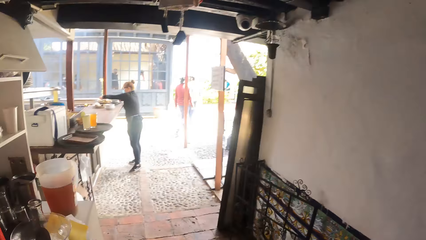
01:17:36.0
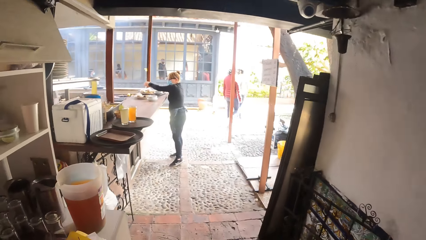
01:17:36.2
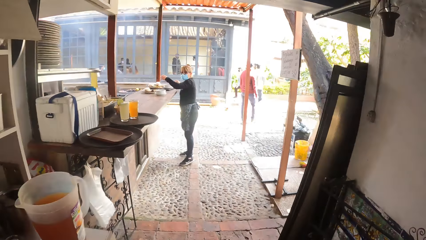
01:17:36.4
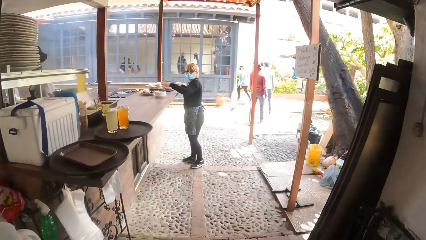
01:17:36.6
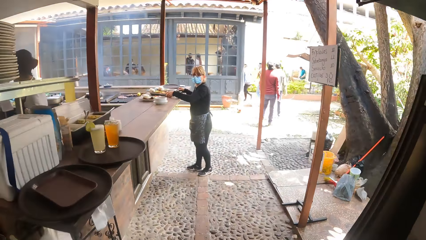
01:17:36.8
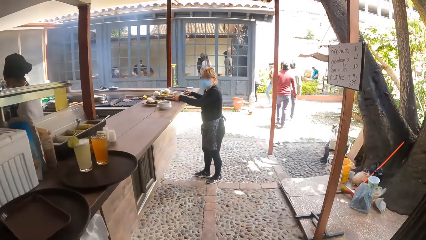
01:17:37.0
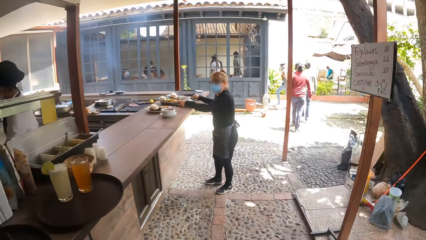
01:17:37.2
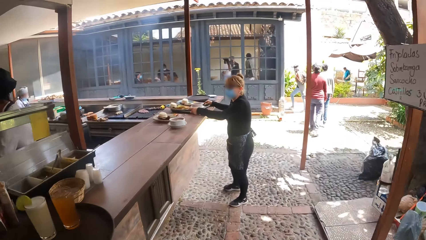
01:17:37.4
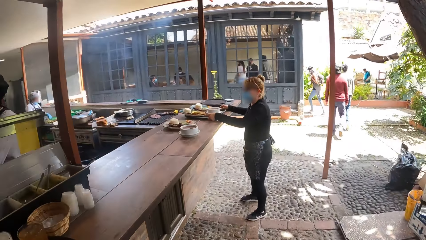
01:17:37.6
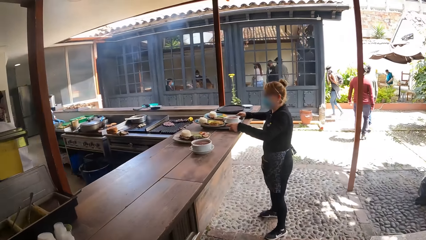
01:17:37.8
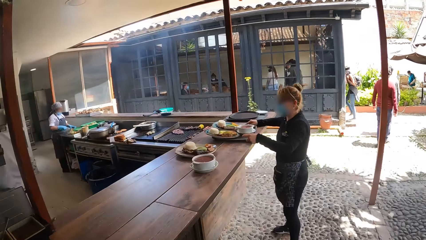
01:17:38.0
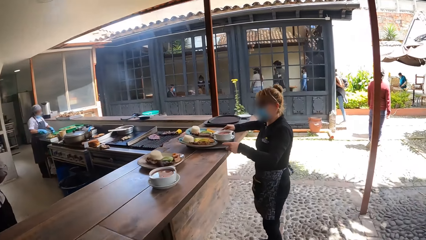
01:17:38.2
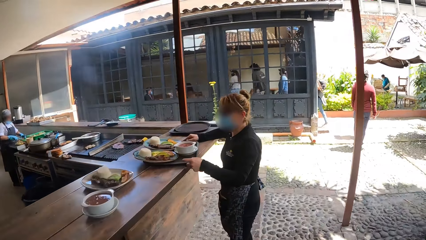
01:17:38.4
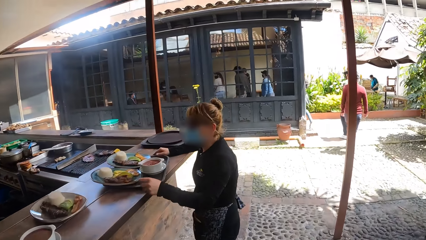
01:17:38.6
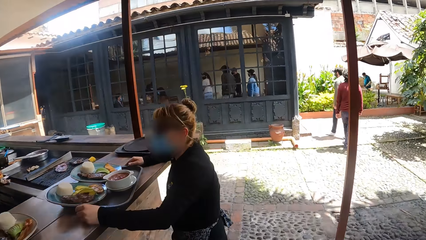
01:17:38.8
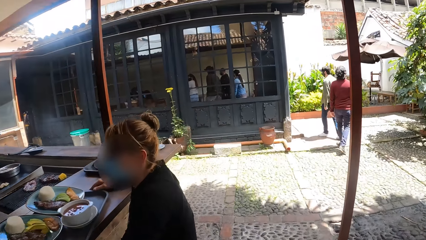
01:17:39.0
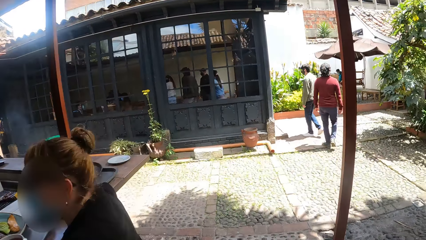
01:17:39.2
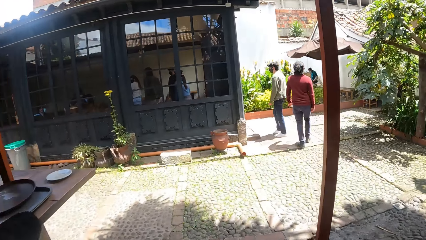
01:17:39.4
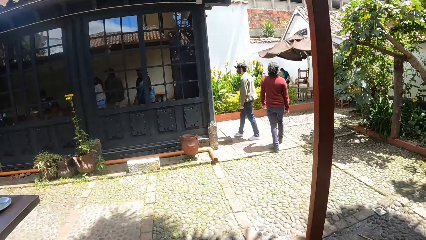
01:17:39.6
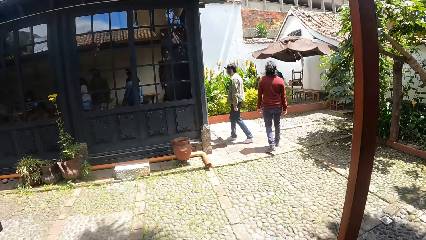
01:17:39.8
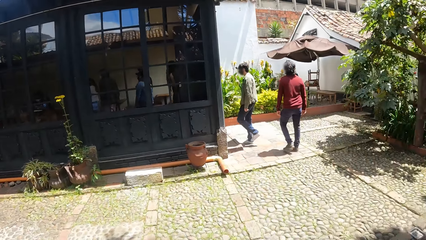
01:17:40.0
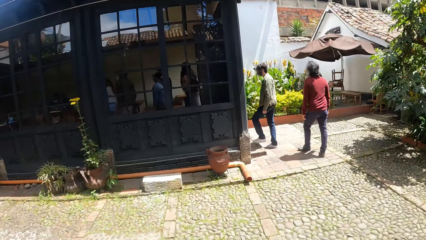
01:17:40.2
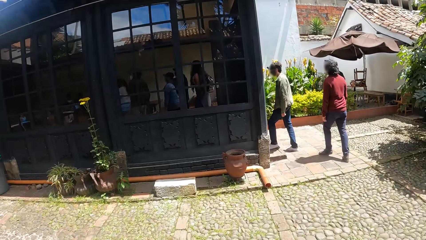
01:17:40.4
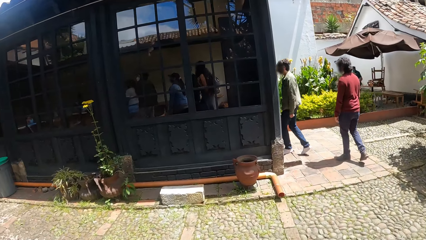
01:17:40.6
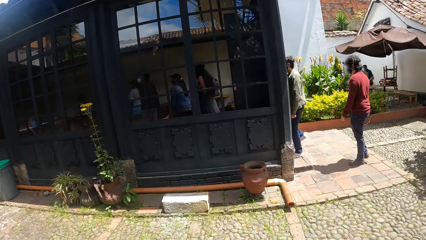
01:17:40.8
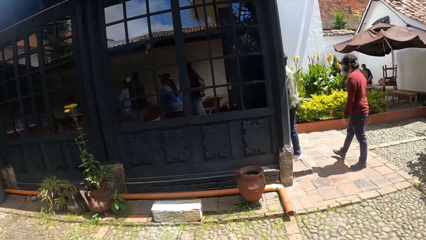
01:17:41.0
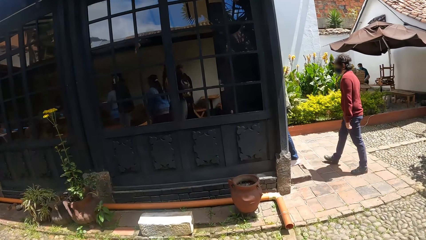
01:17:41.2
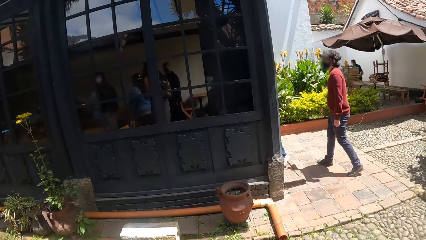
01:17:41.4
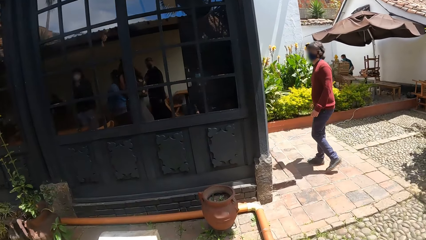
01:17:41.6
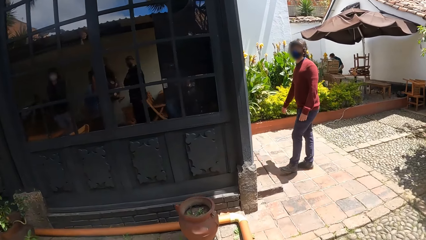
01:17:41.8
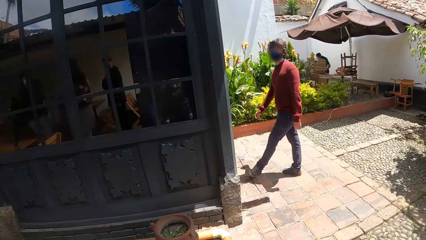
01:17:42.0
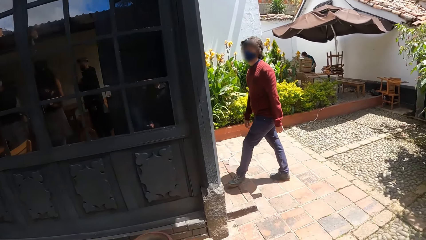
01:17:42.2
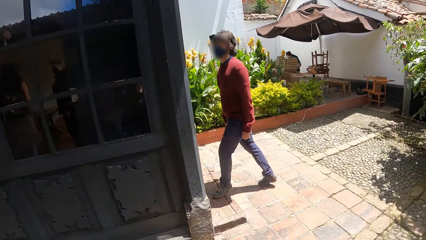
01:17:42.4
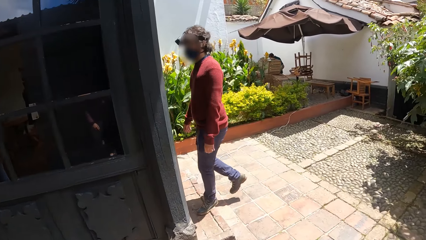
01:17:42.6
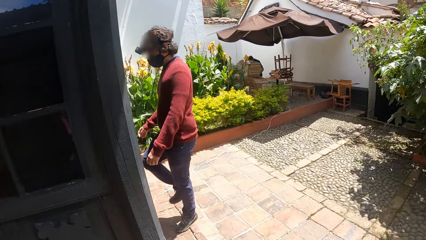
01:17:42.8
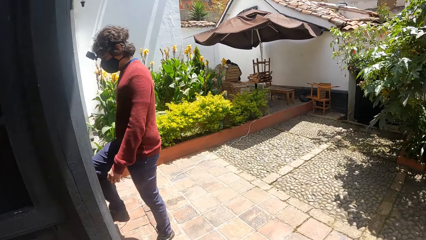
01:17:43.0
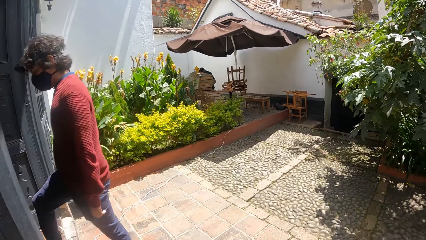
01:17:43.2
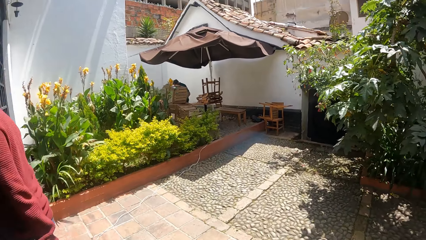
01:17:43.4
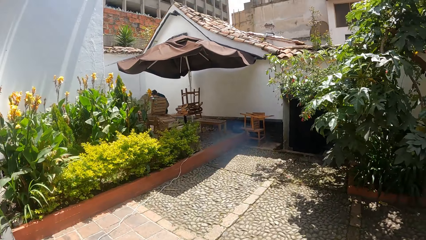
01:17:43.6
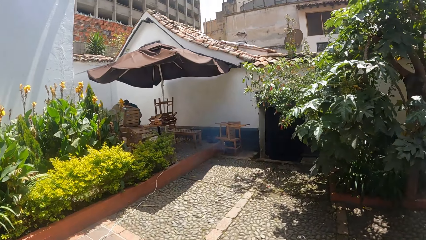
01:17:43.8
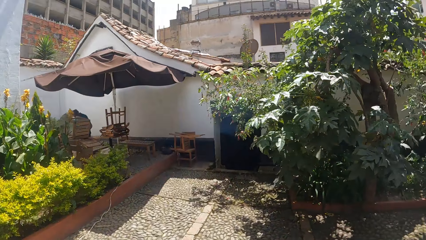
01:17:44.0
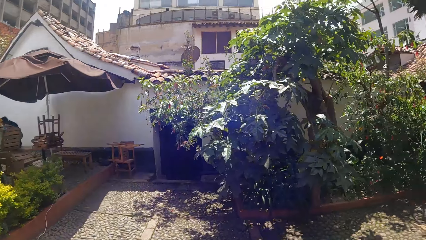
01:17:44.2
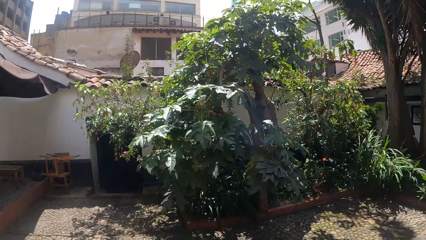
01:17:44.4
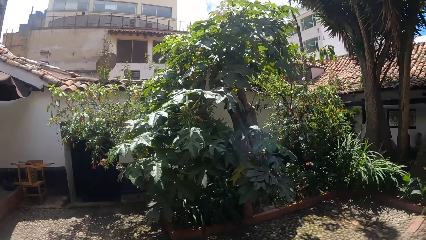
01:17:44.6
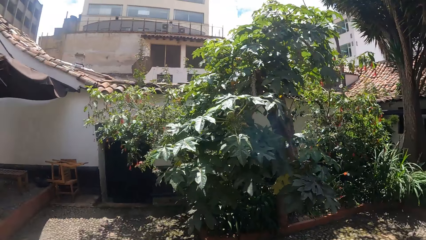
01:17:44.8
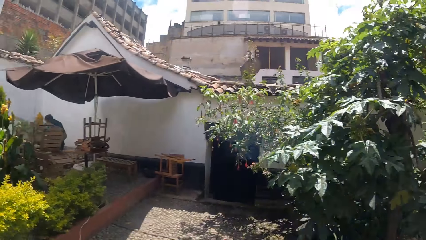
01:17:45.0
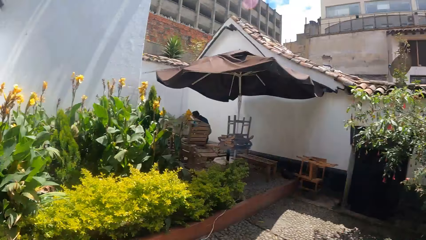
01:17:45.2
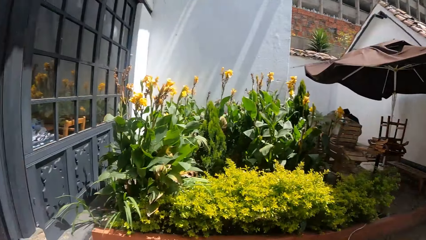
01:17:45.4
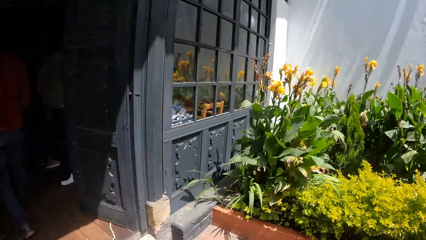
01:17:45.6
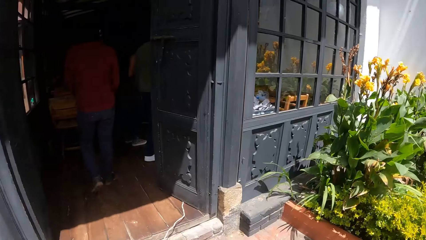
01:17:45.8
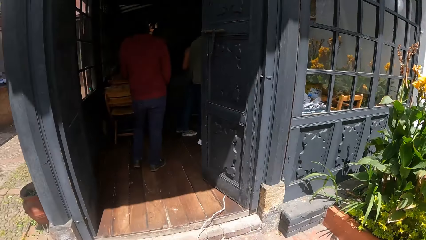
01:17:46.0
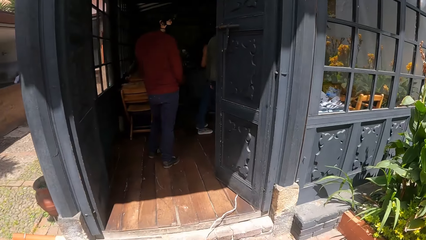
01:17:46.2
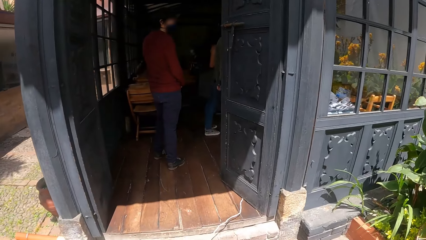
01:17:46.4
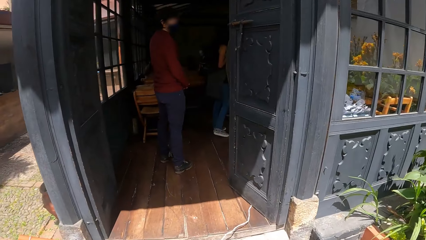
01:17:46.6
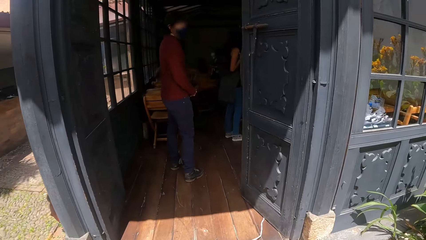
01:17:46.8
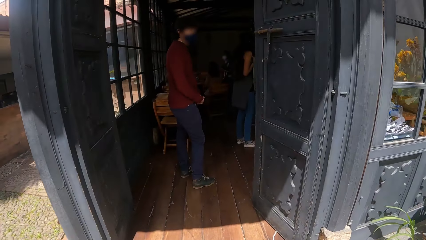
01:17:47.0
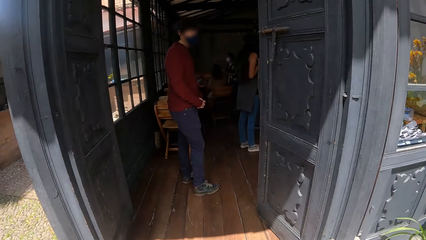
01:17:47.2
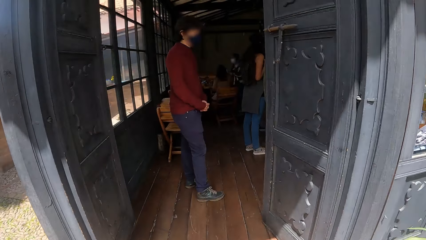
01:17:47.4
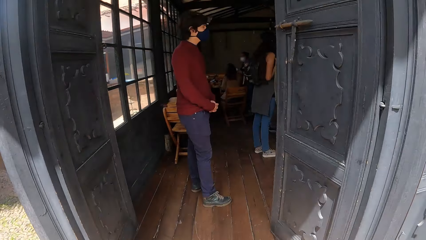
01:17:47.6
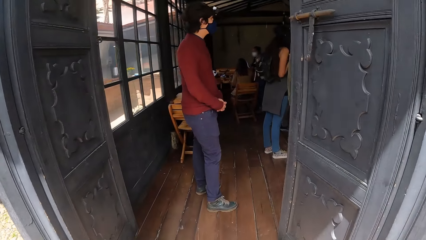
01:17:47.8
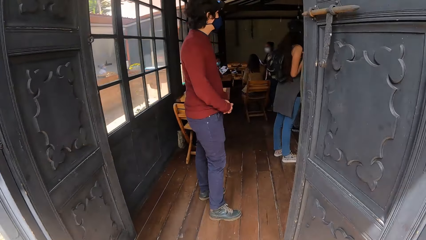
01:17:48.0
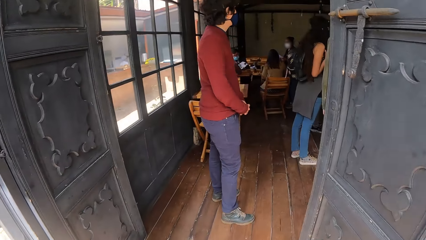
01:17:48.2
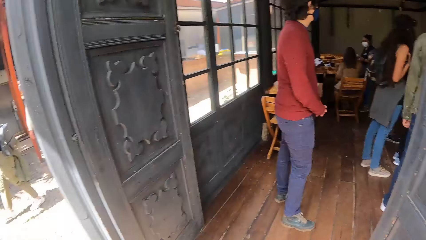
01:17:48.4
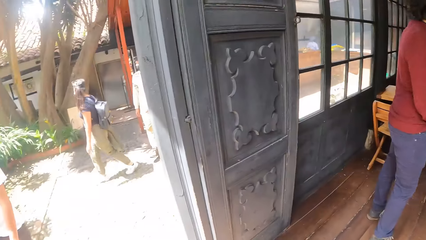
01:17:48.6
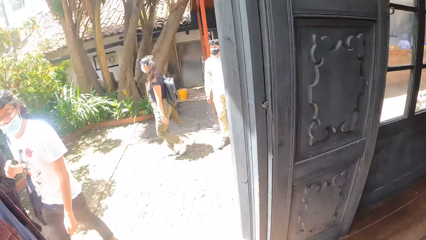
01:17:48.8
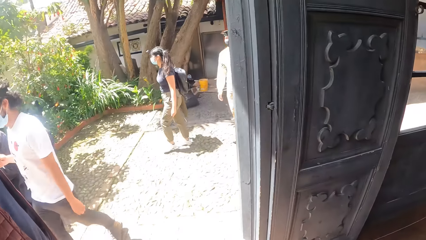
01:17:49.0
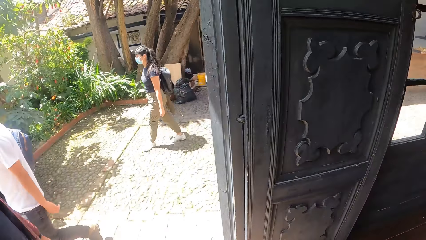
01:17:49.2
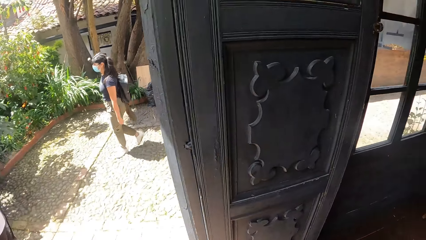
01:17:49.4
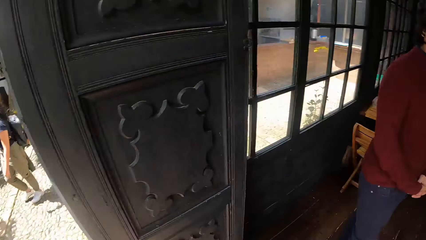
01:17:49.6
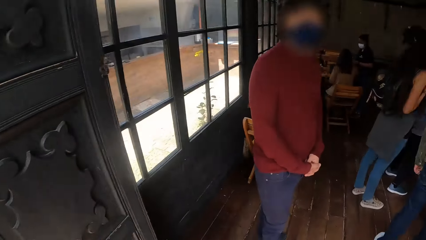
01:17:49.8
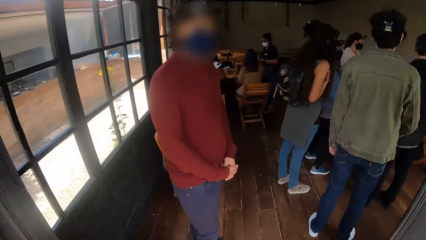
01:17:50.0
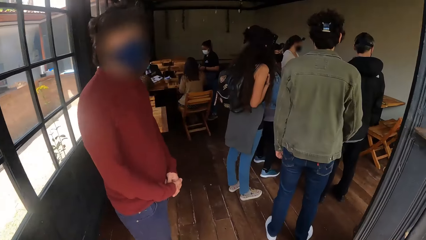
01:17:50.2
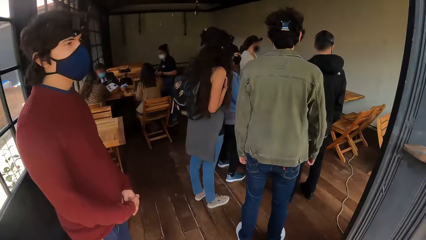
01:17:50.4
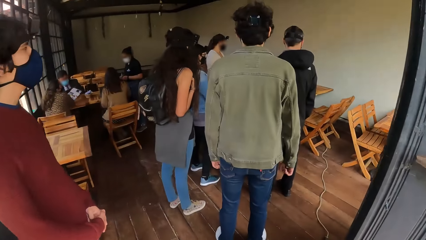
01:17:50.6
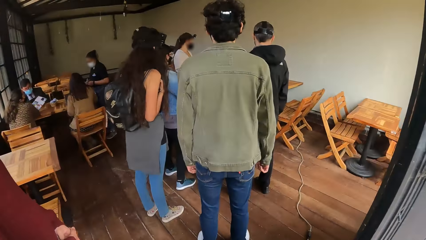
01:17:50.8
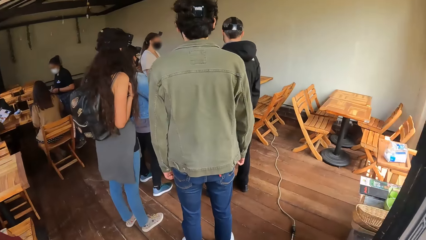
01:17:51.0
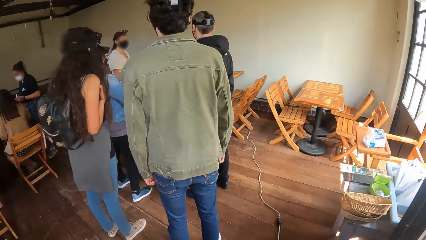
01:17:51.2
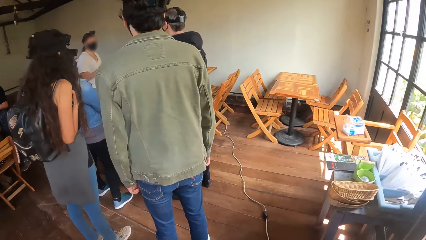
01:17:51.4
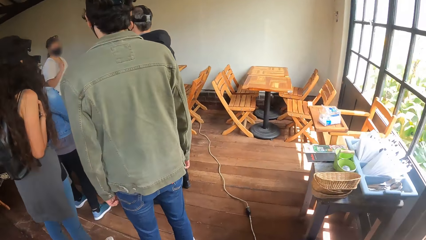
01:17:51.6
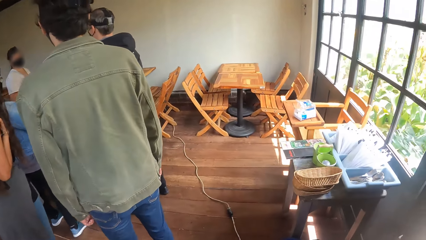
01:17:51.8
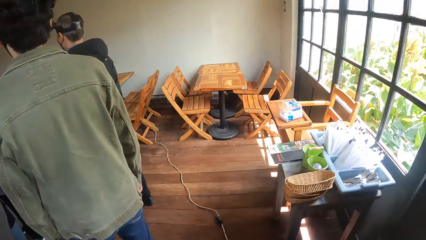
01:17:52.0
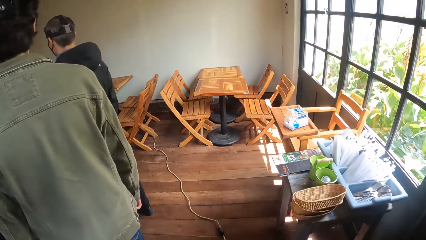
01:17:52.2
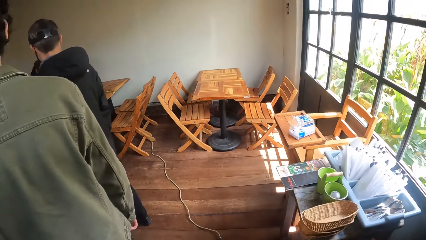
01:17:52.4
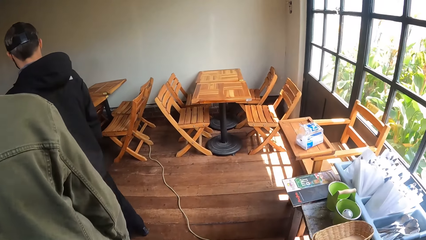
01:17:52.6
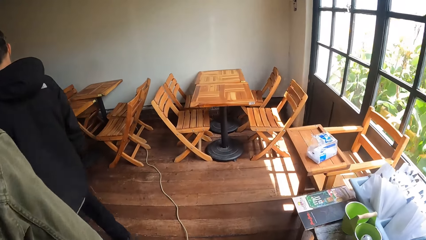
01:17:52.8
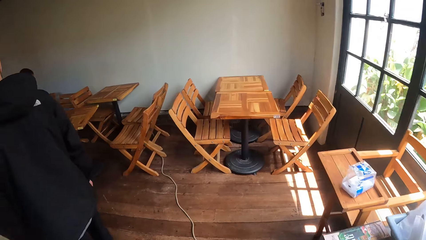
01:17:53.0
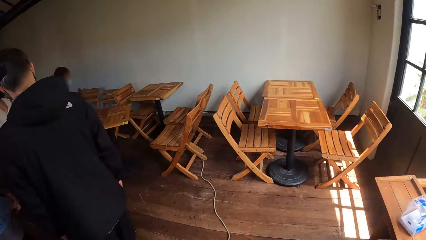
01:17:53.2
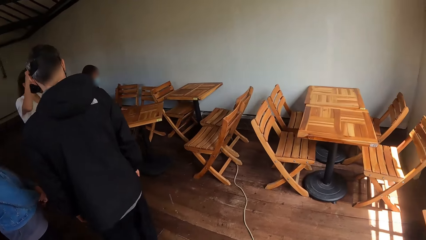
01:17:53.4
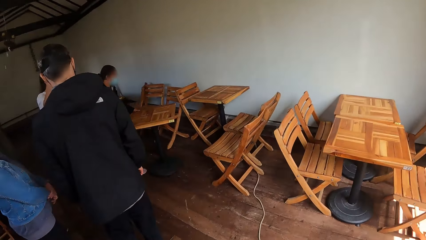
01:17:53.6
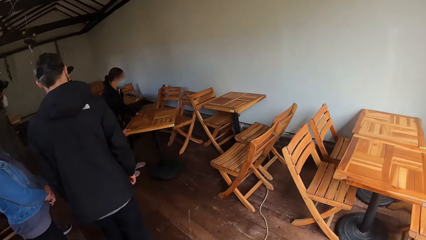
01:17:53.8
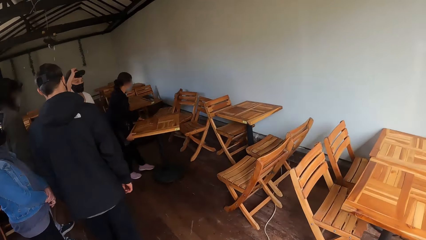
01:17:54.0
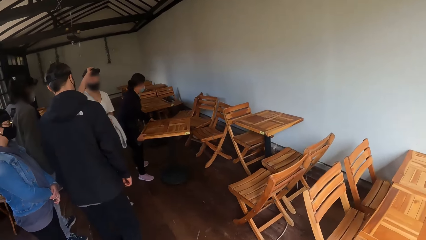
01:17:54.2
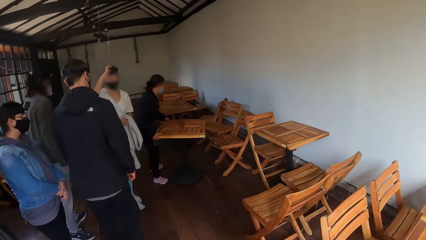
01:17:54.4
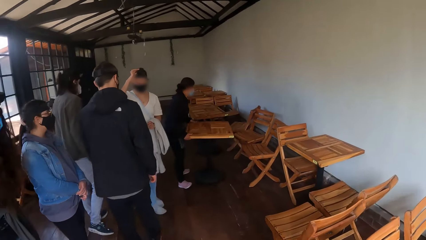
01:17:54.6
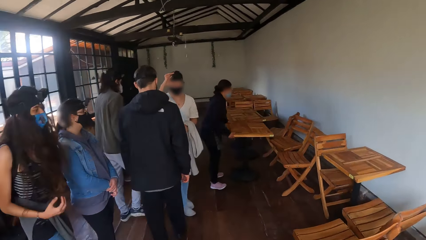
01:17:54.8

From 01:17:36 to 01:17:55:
The camera wearer walks around the restaurant. They look around the restaurant. They walk in the restaurant. They walk. They look around the restaurant.
